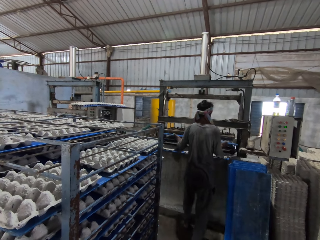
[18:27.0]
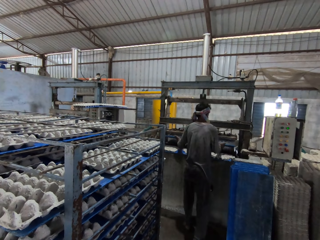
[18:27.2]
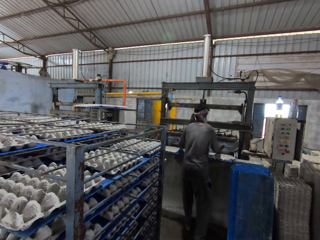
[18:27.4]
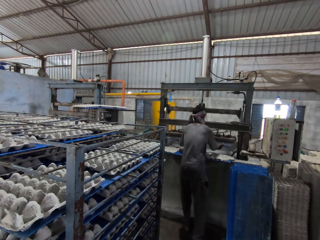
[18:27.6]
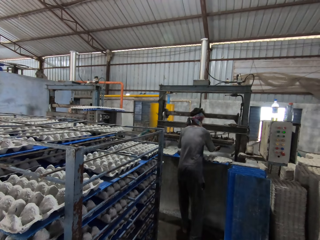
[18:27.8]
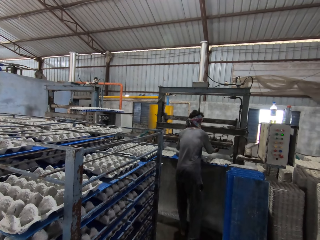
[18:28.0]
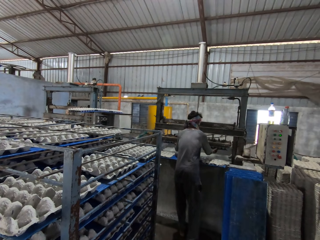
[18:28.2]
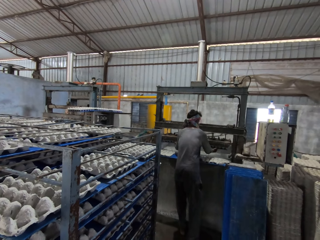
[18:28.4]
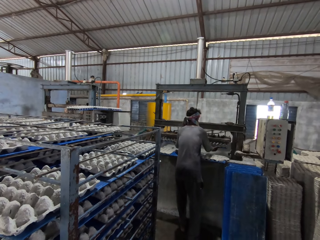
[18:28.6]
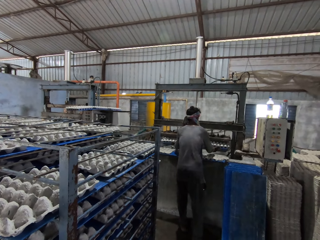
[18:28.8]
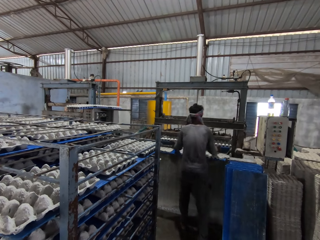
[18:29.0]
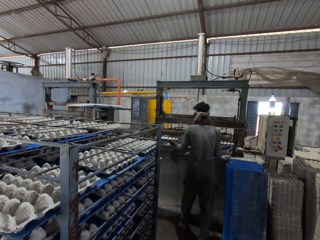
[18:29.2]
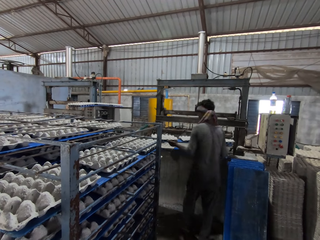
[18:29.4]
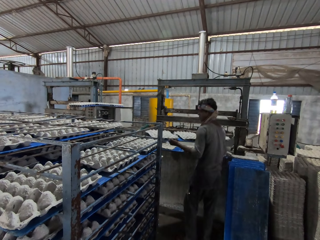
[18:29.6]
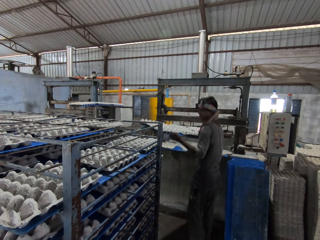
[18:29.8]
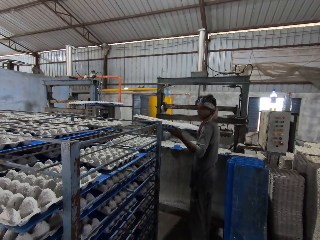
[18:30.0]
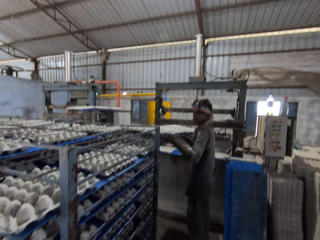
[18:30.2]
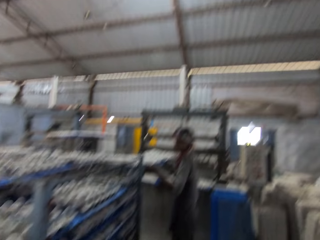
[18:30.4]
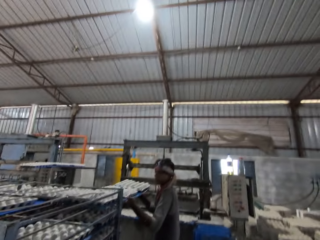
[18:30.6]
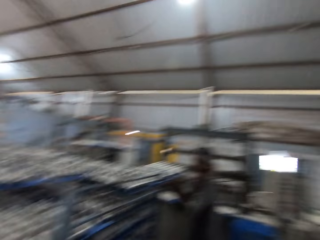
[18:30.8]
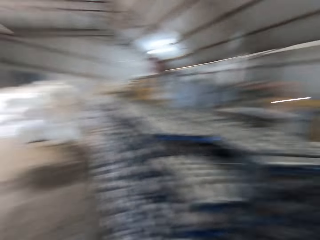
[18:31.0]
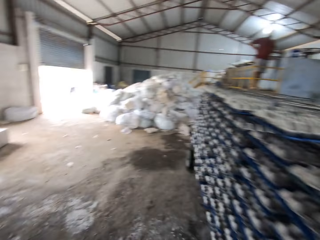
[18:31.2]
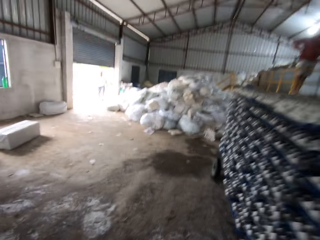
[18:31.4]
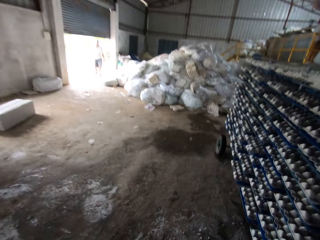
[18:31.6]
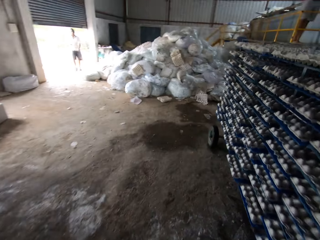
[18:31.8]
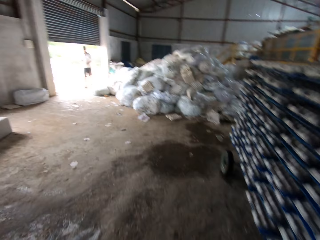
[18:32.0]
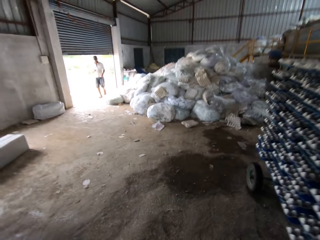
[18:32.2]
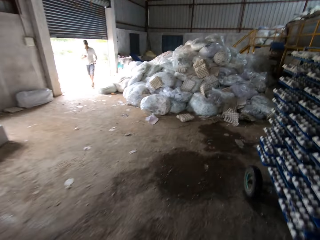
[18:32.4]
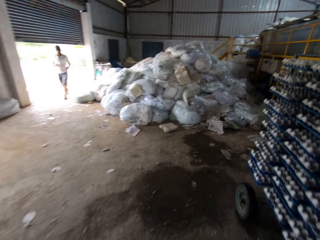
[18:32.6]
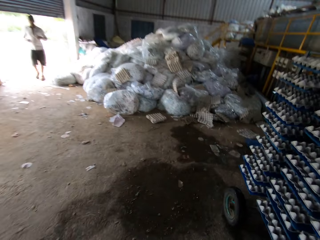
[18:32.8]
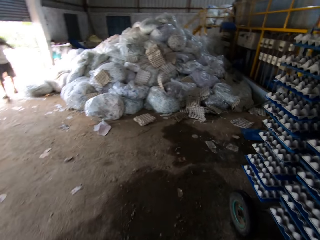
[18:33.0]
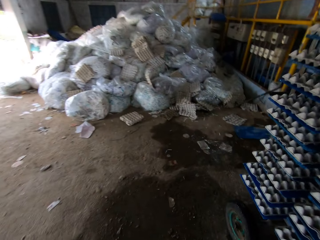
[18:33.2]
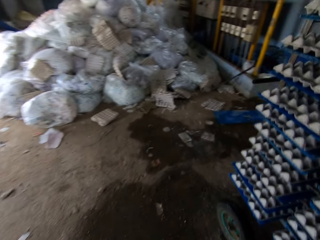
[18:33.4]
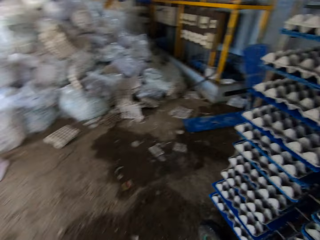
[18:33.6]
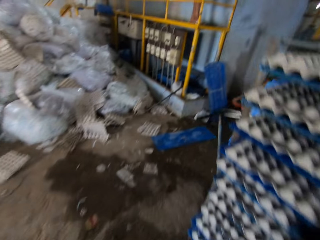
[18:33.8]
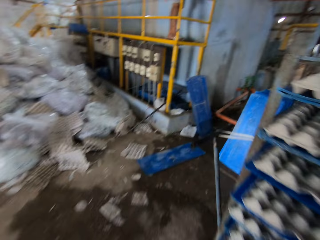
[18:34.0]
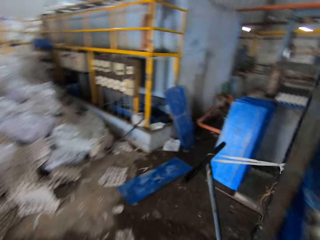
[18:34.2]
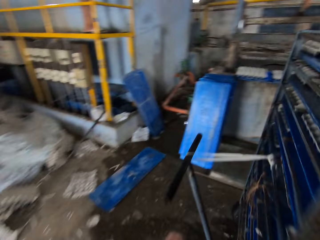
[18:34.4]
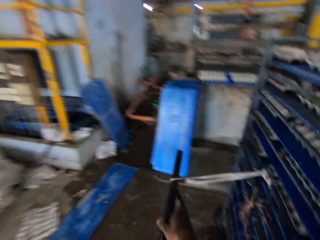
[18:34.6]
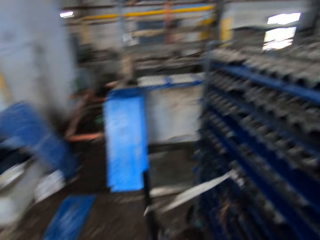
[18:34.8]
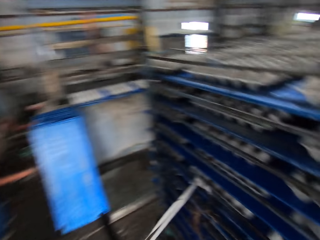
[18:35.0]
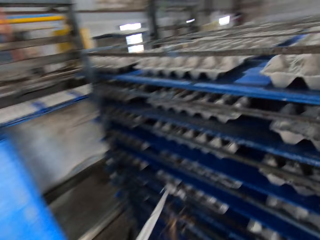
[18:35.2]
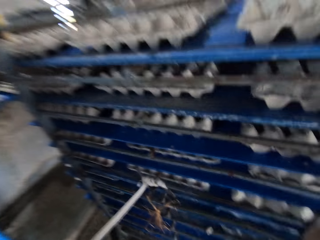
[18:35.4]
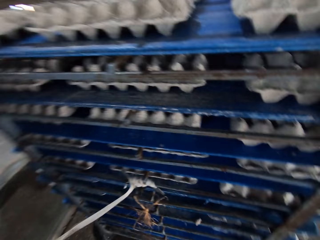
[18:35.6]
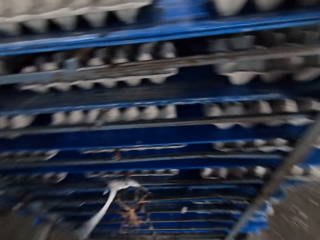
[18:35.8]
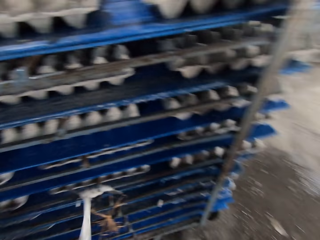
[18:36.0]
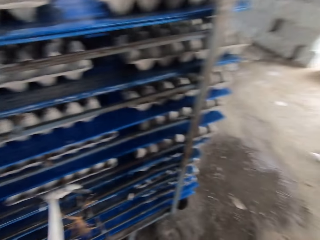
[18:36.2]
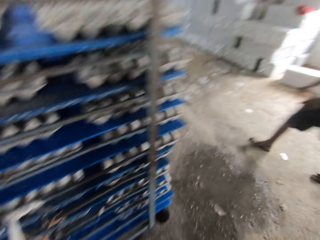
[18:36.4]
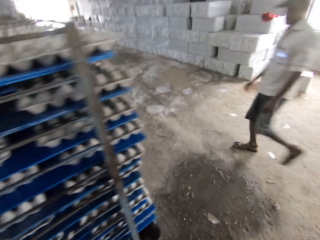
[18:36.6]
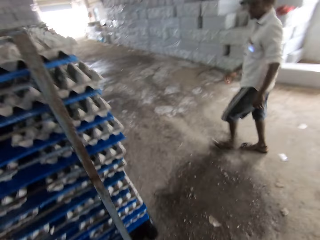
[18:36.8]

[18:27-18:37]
The man inserts the tray in his hands into the egg crate making machine. The man places the tray of egg crates in his hands onto the drying rack. The camera wearer talks. He walks around the drying rack. Another man walks into the factory. The camera wearer holds the drying rack control lever with his right hand.

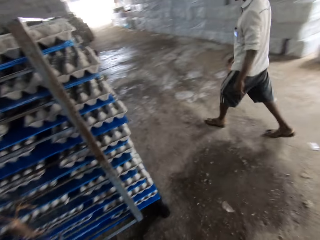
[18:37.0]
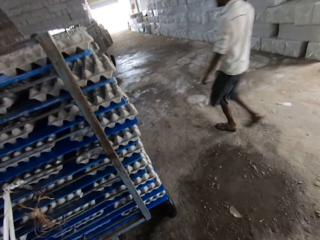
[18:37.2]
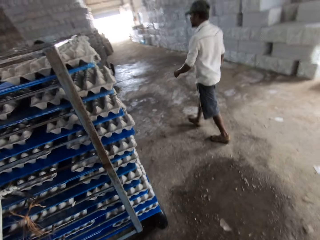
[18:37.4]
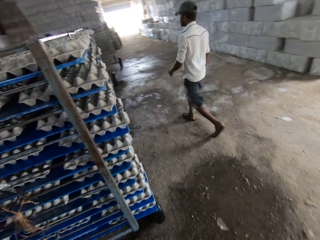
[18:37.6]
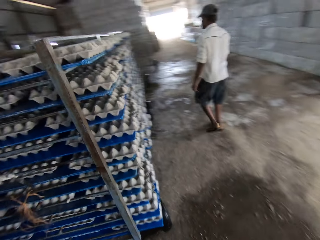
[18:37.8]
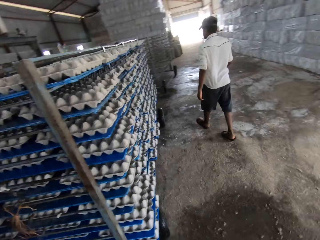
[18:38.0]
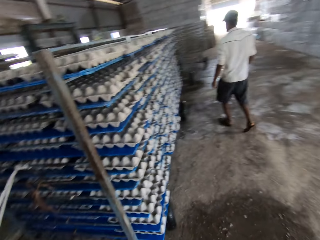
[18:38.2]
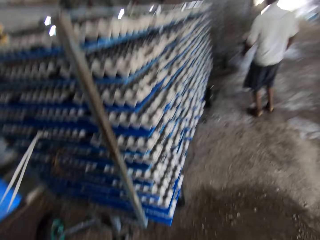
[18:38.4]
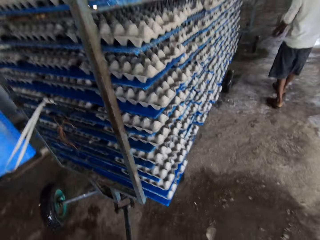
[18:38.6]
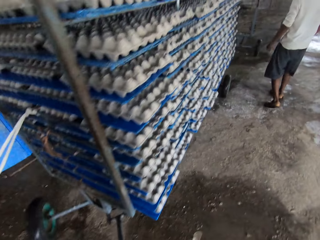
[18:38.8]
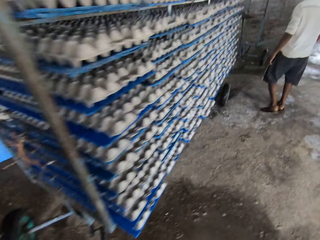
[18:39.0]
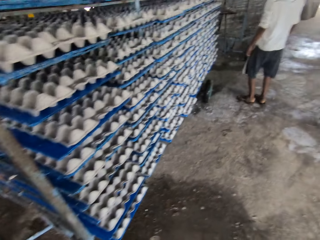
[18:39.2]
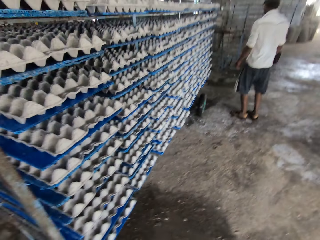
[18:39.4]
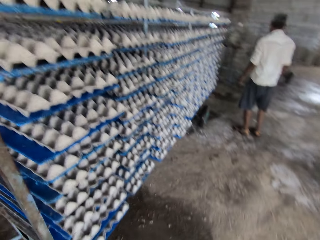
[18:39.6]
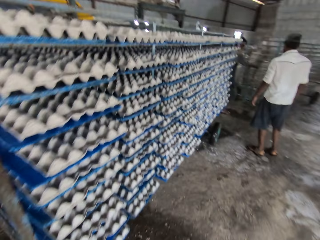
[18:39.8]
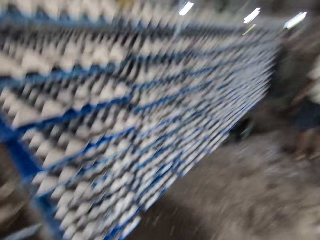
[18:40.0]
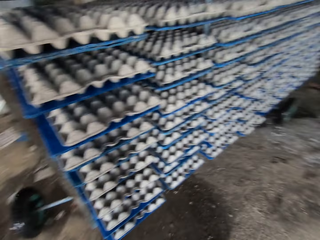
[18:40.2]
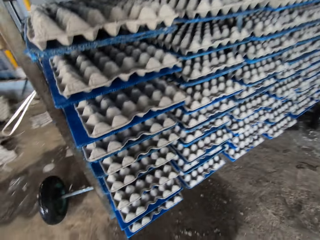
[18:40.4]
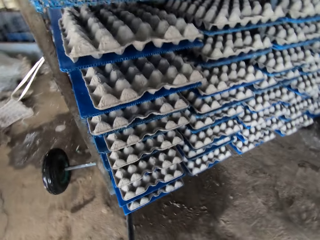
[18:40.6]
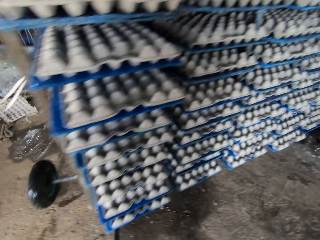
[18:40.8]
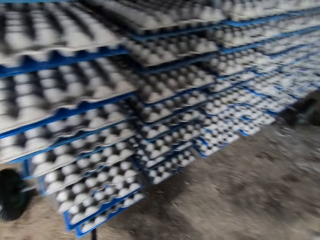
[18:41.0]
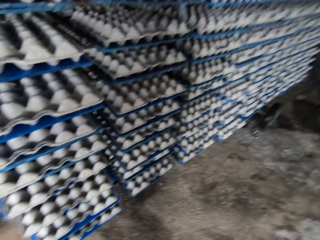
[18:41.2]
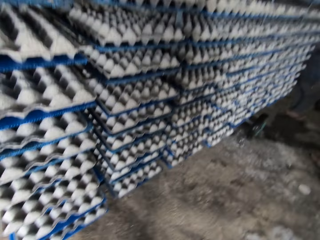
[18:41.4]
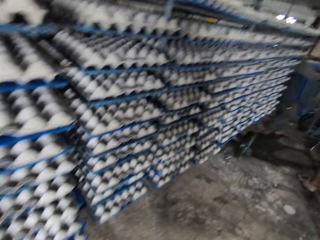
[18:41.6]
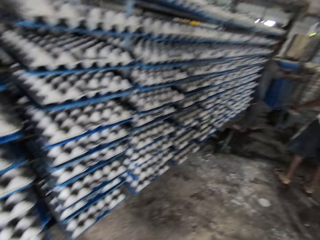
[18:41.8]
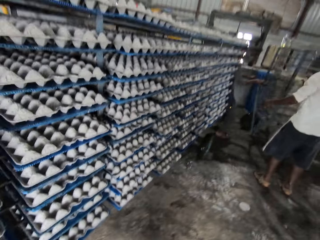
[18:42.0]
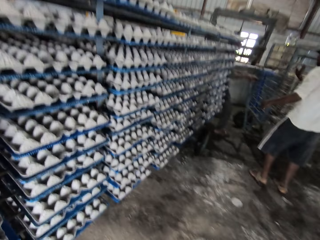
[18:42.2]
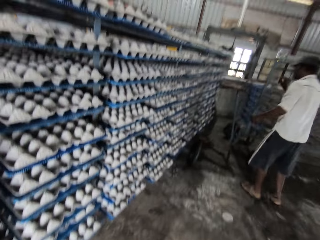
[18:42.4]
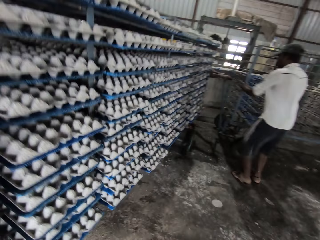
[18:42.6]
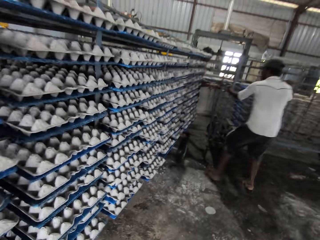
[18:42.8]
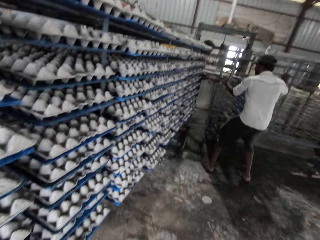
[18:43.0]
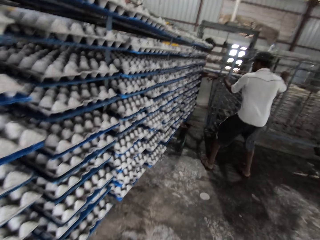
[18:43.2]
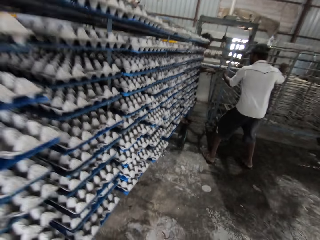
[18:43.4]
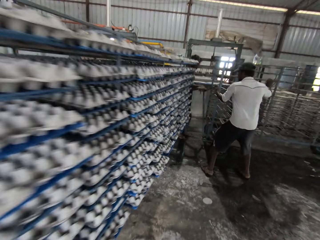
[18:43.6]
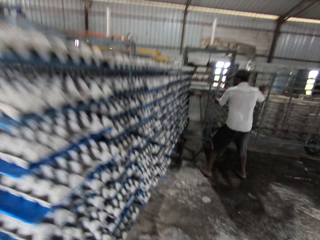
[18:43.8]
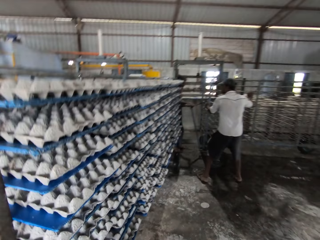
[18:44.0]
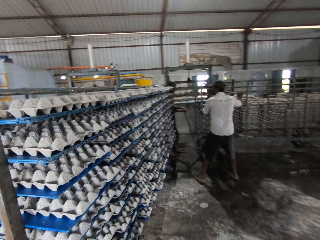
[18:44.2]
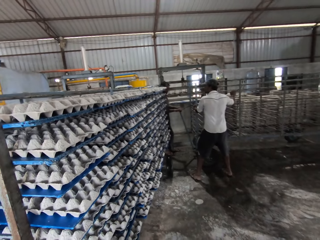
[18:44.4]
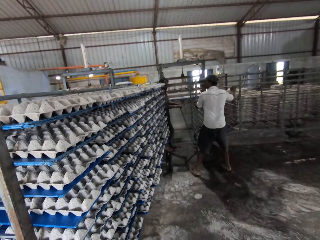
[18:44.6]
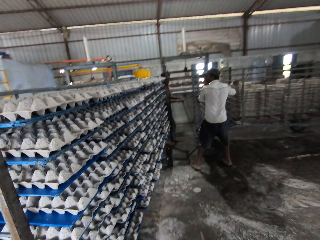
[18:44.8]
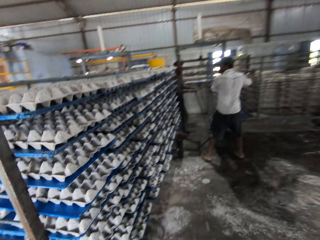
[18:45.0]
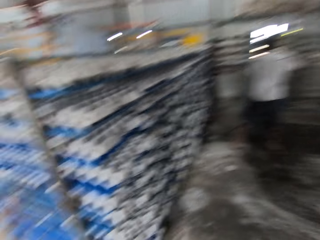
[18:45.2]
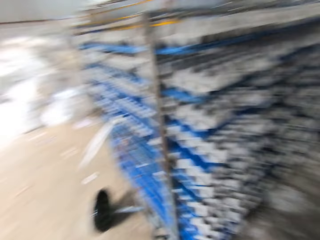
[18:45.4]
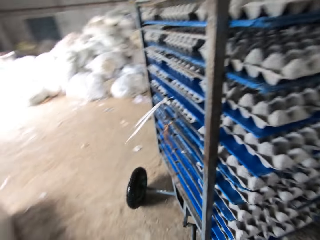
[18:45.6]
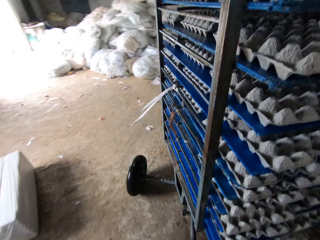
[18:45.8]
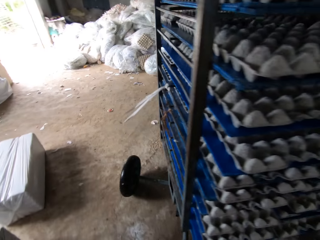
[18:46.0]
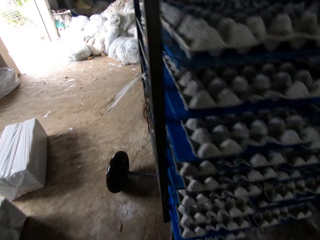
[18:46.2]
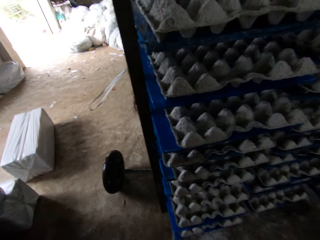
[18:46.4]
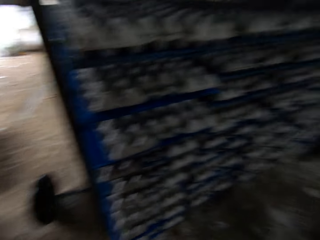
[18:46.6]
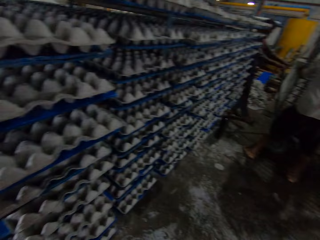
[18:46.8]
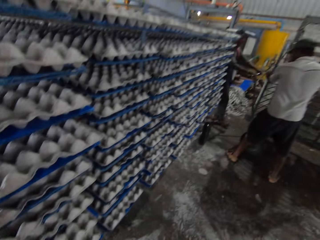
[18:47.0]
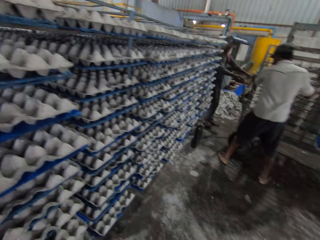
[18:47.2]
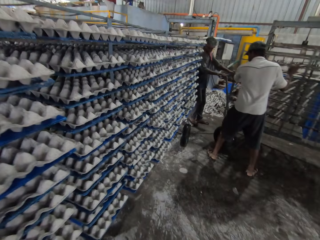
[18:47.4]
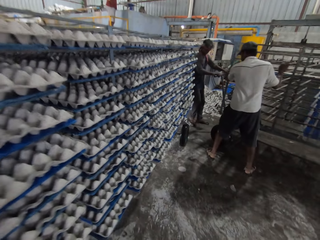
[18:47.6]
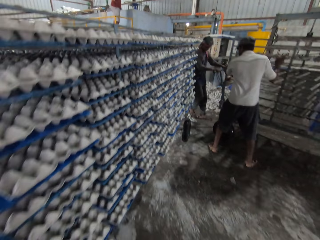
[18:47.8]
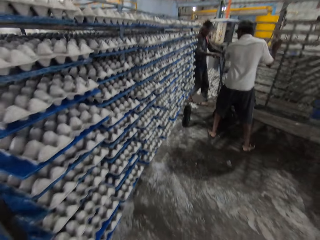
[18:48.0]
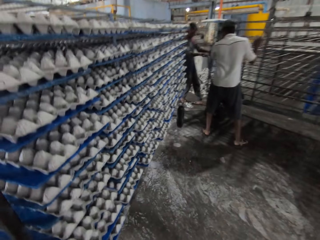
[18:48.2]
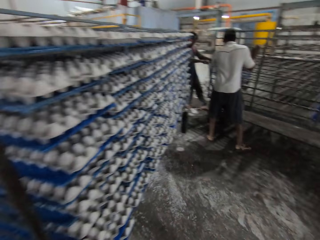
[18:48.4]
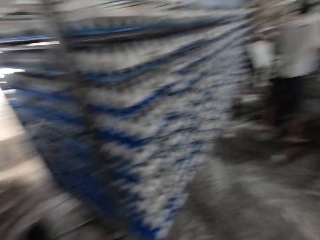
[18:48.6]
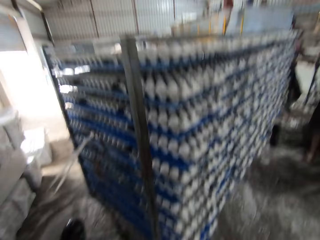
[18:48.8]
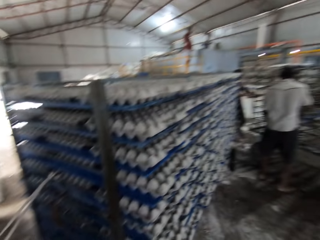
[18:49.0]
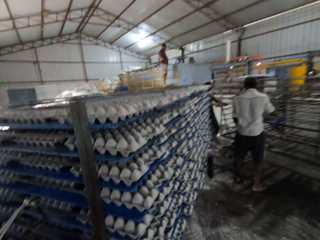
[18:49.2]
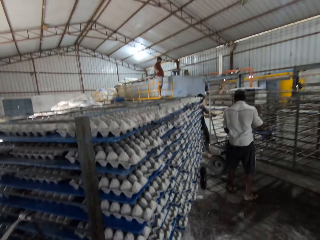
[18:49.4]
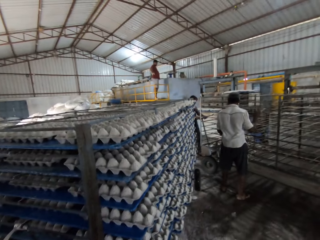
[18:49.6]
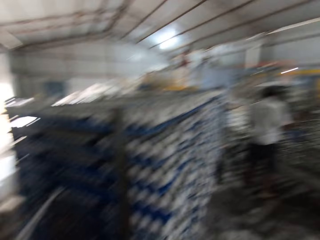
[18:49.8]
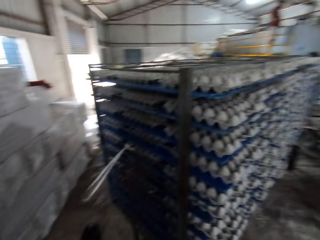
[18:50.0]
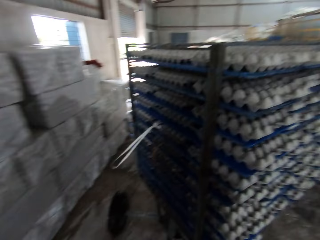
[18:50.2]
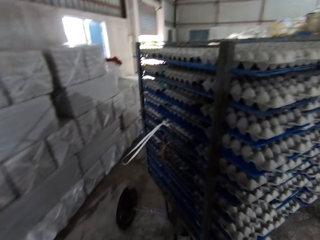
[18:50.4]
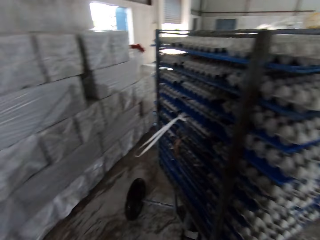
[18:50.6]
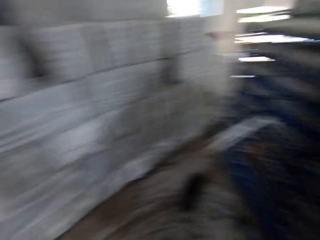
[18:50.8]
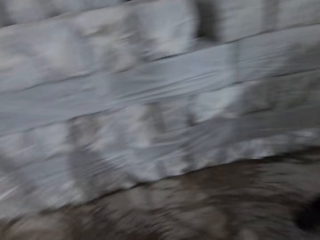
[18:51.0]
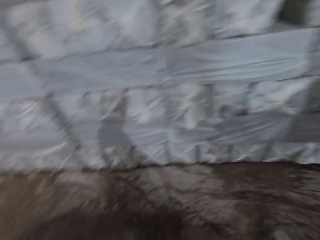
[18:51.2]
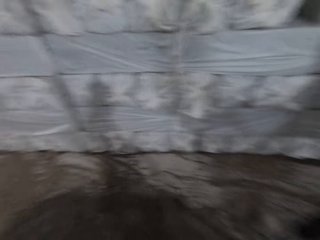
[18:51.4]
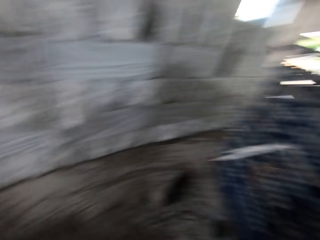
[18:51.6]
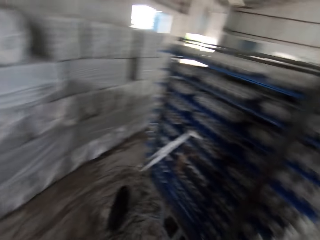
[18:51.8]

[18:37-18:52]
The camera wearer pulls the drying rack in the factory with his hands on the rack control lever. A man pulls a drying rack with both hands. Another man holds the drying rack with both hands. The camera wearer talks.
